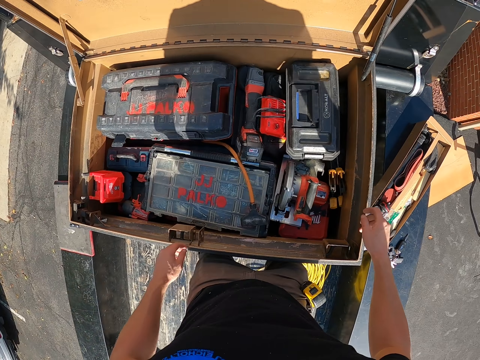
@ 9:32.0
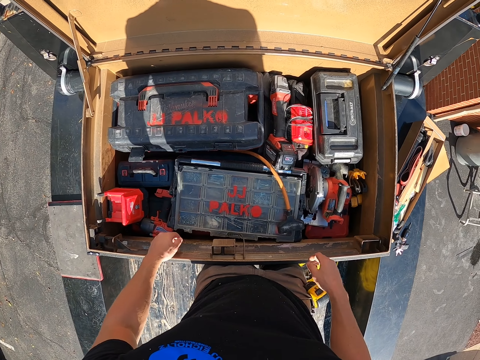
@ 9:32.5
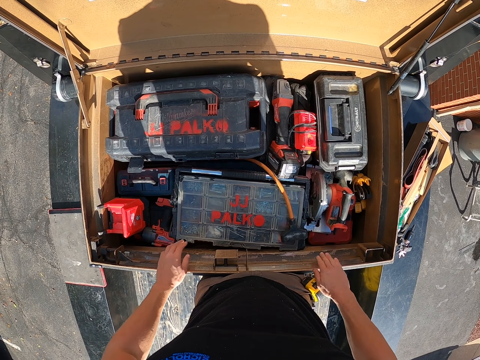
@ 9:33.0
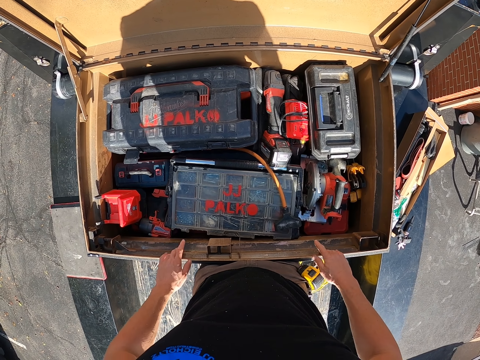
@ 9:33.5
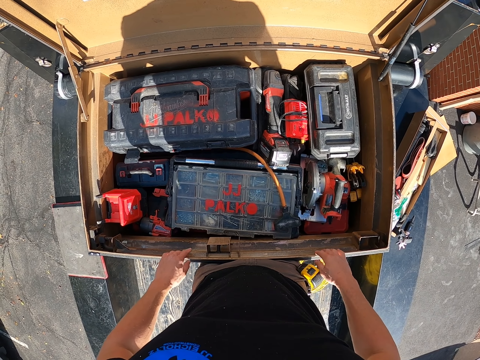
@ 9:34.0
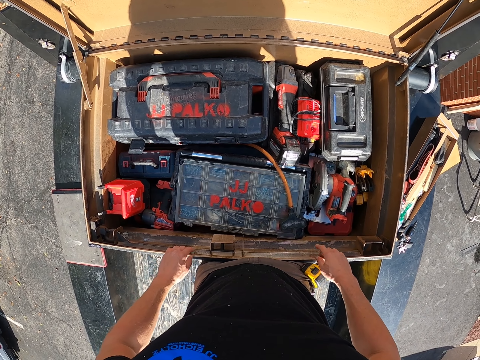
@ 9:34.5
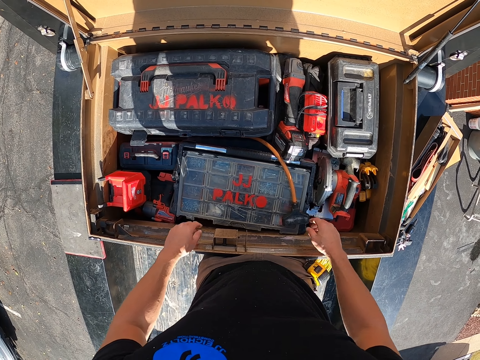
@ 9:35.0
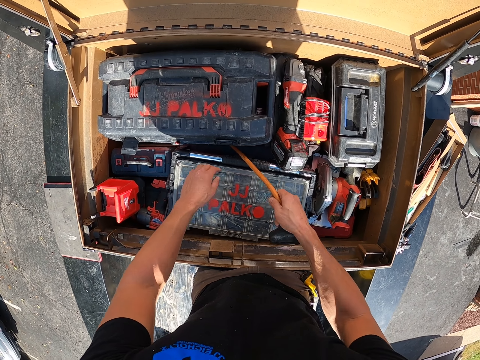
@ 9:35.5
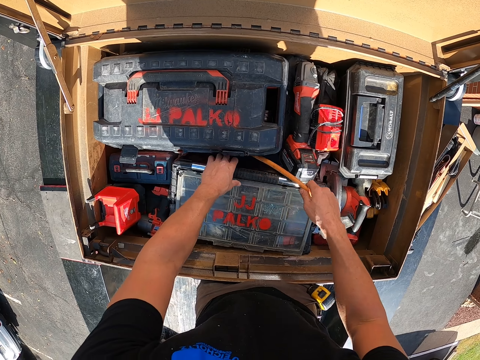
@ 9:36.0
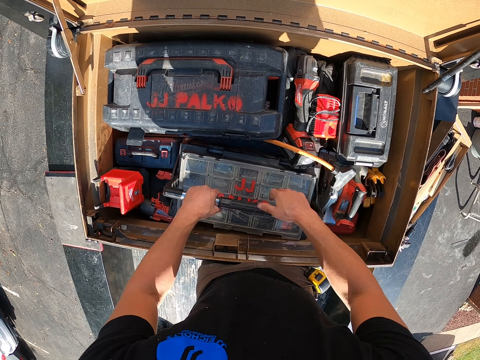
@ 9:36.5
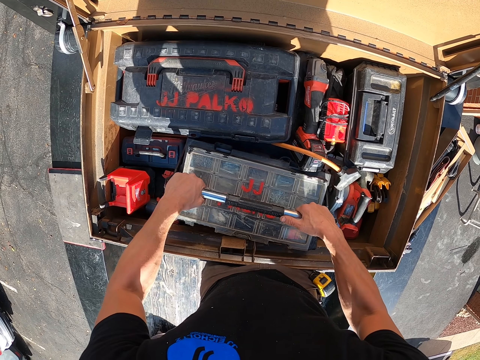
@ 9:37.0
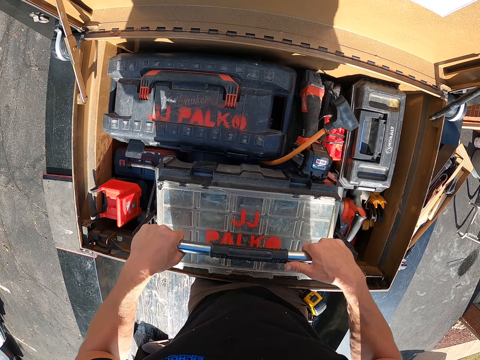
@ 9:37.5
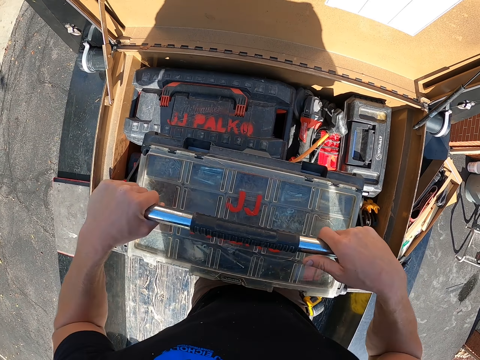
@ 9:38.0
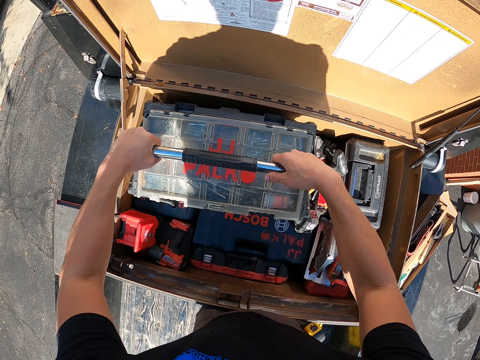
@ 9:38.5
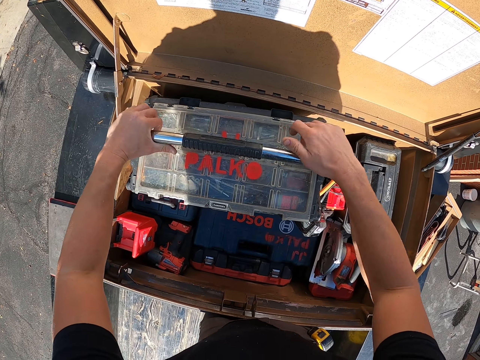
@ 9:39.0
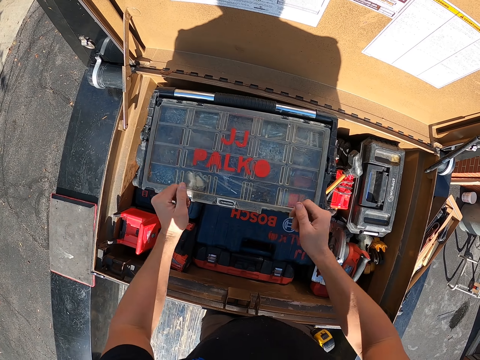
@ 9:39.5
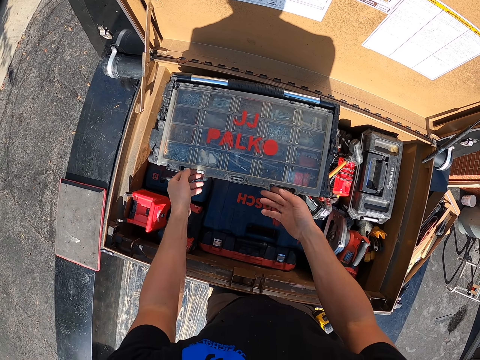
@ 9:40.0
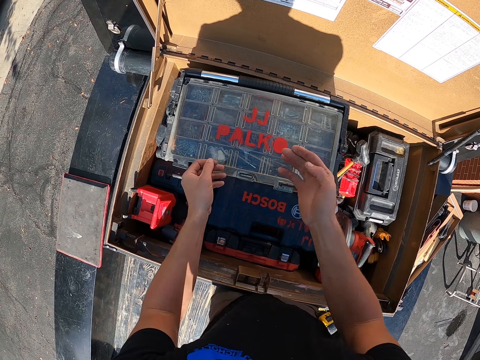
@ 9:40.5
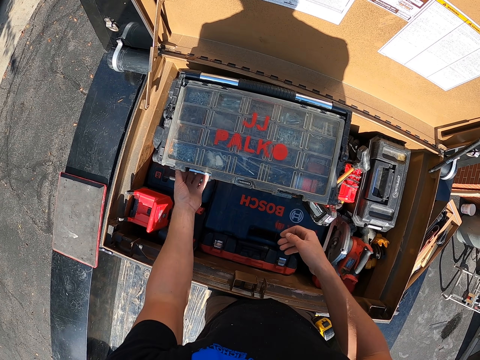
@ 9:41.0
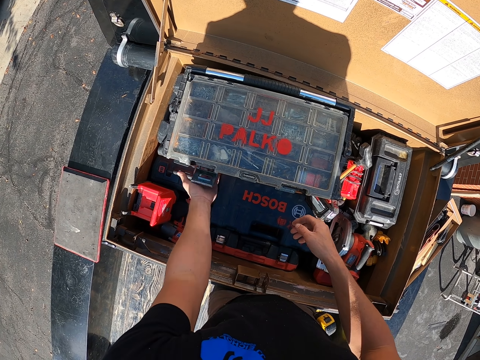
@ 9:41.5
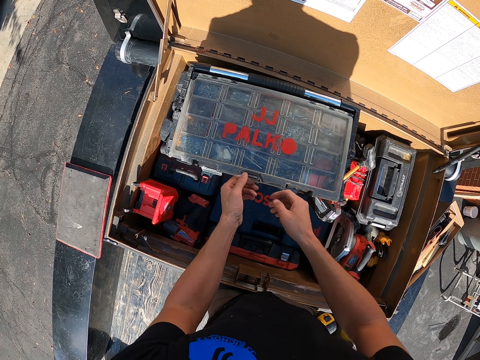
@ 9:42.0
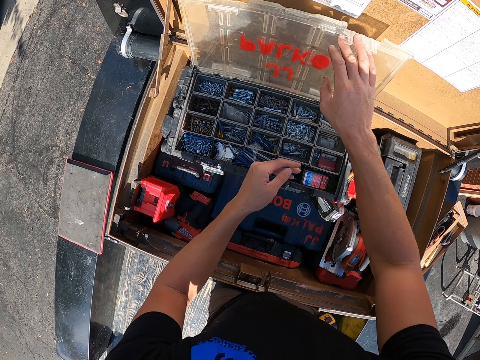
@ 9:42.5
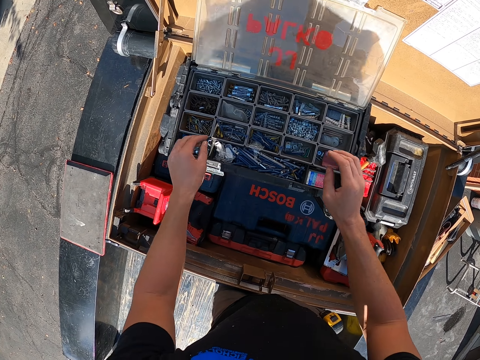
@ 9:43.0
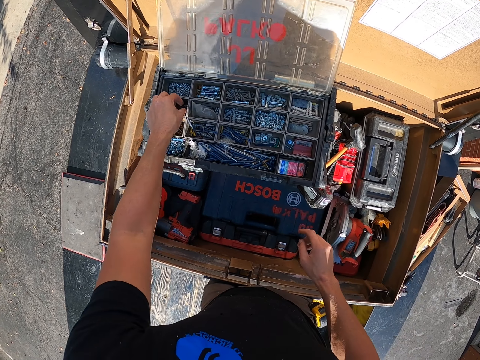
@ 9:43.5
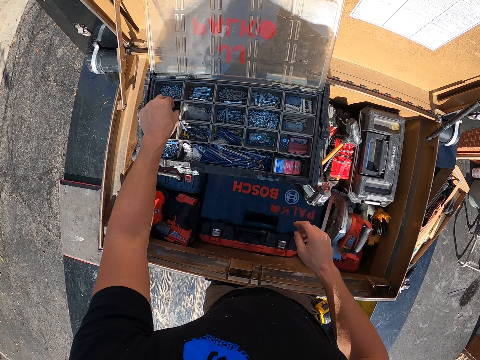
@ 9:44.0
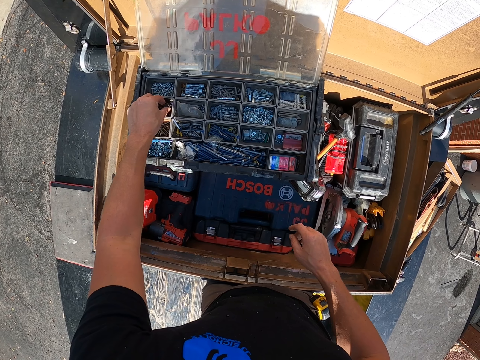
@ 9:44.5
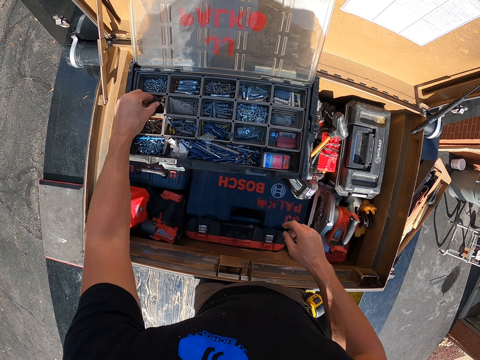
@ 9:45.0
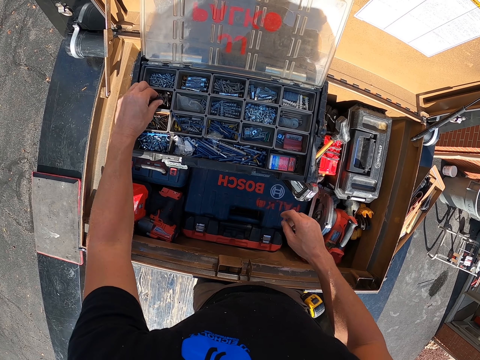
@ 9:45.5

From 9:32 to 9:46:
The camera wearer looks at the box. They tap the tool box with the hands, touch the tube with the right hand, pick the small tool box with both hands and put the tool box on the other box. They adjust the lock of the tool box. They adjust the lock of the tool box with the left hand. They open the tool box with the hands and pick the nails with the left hand.

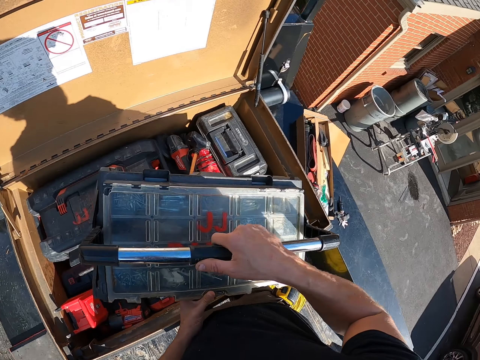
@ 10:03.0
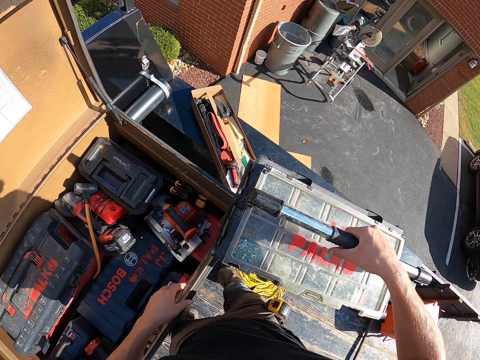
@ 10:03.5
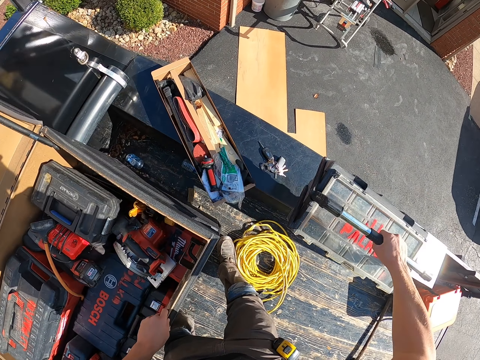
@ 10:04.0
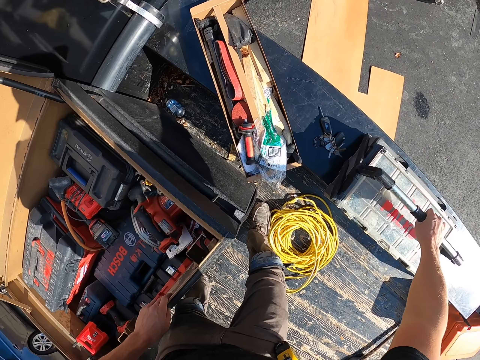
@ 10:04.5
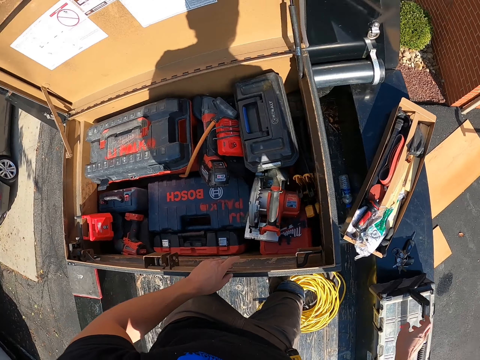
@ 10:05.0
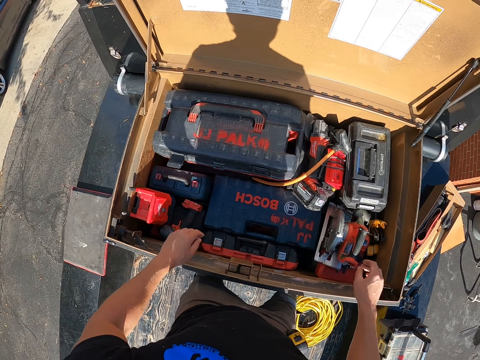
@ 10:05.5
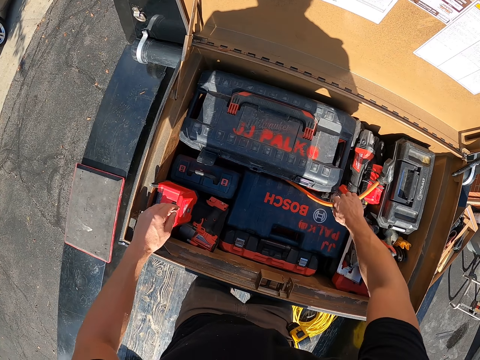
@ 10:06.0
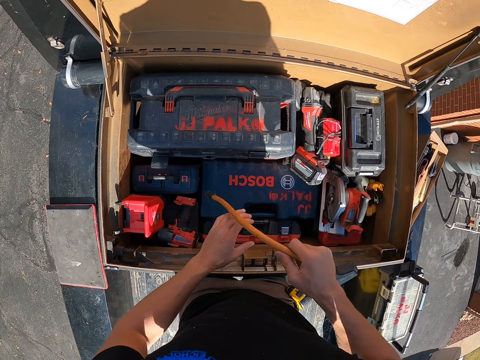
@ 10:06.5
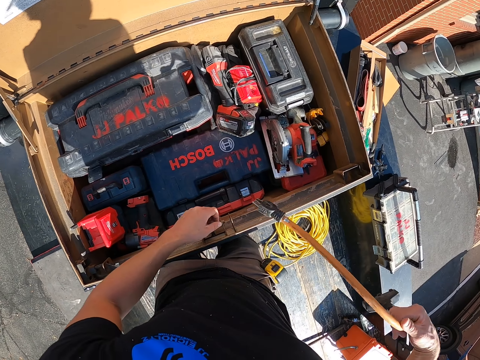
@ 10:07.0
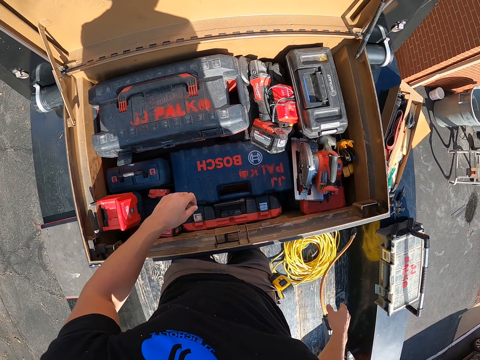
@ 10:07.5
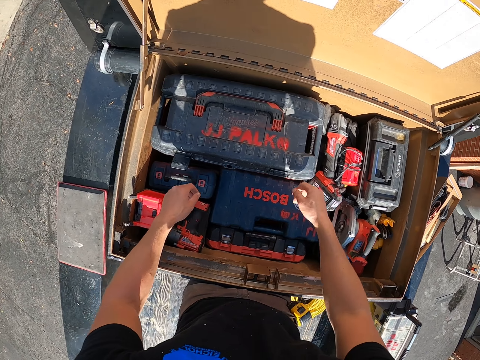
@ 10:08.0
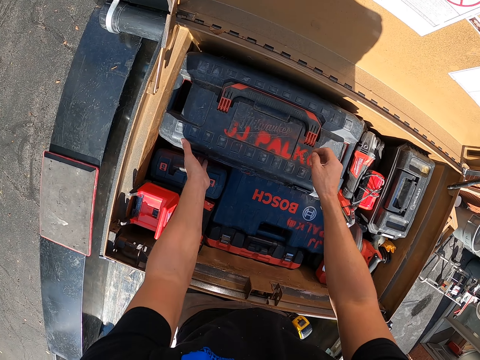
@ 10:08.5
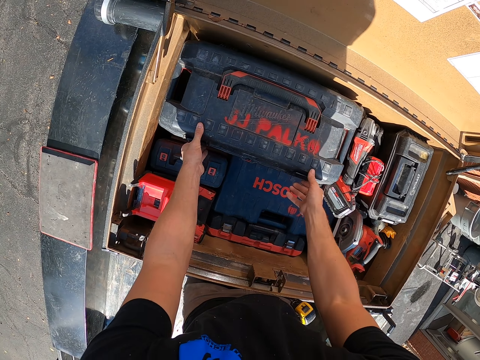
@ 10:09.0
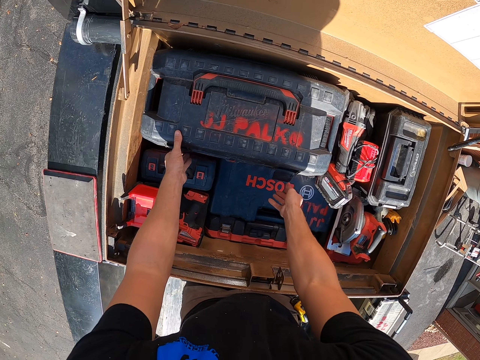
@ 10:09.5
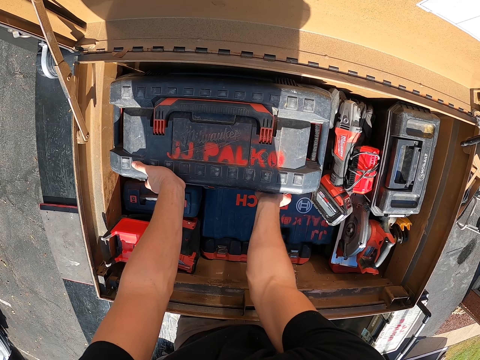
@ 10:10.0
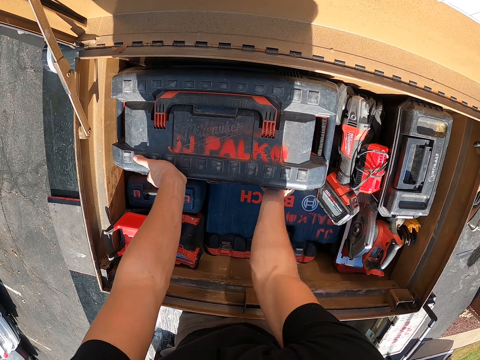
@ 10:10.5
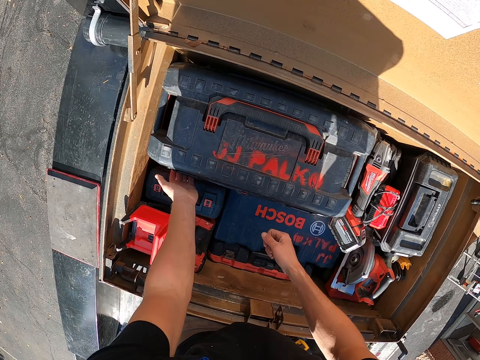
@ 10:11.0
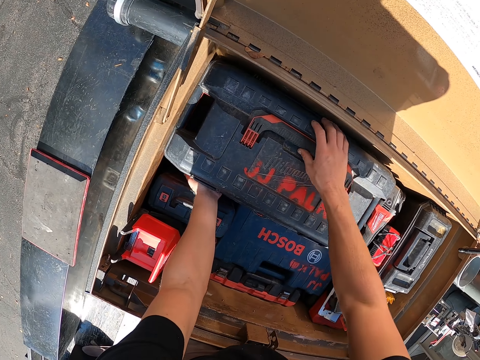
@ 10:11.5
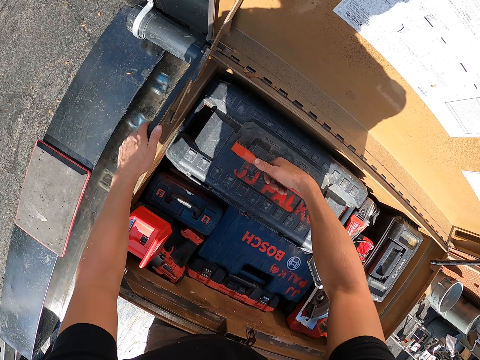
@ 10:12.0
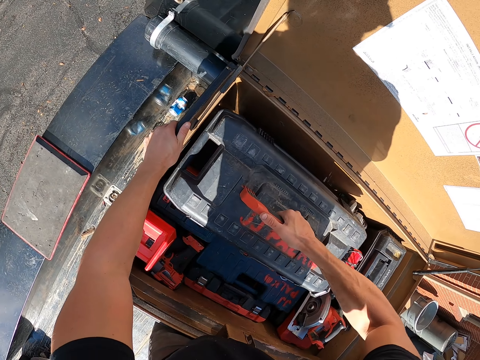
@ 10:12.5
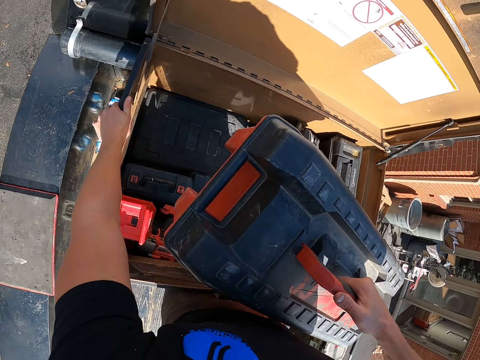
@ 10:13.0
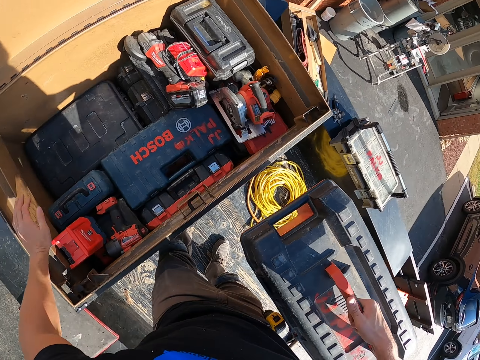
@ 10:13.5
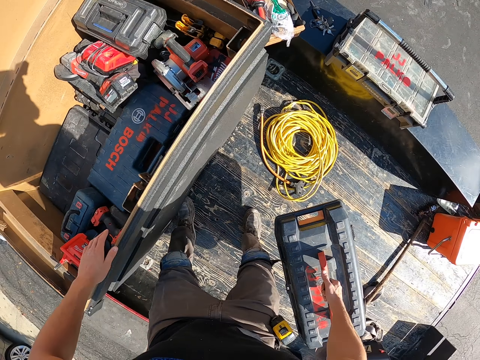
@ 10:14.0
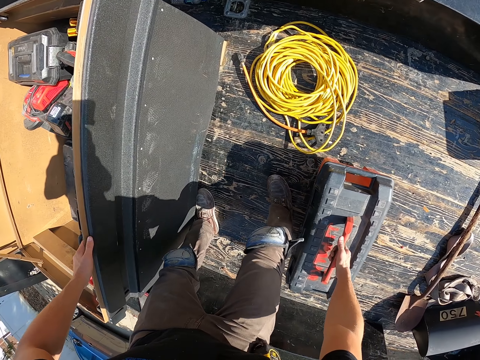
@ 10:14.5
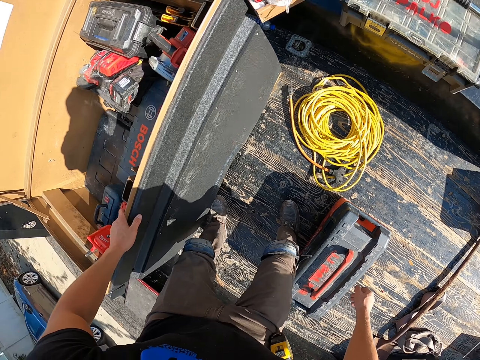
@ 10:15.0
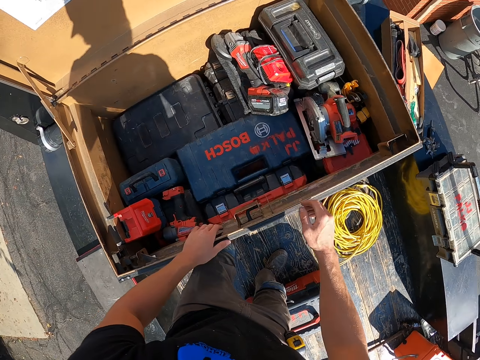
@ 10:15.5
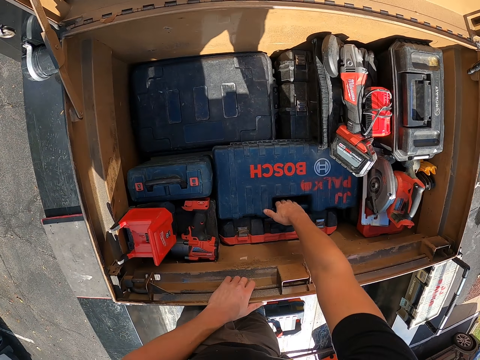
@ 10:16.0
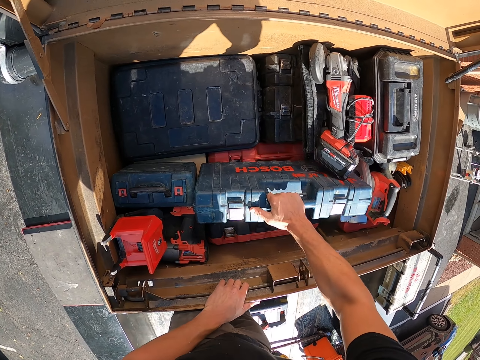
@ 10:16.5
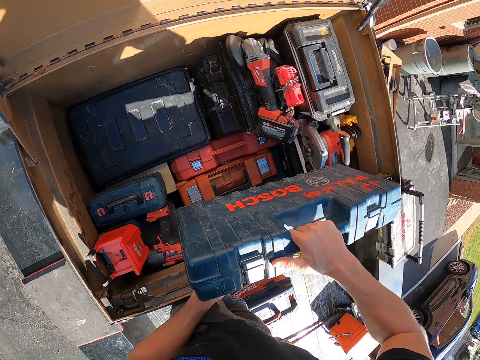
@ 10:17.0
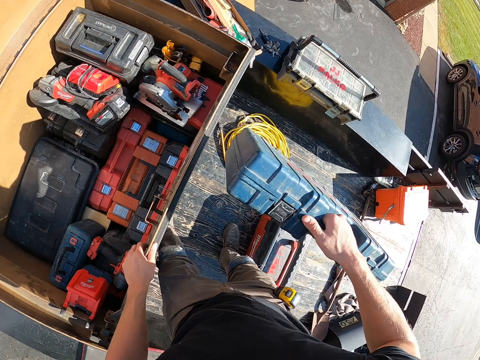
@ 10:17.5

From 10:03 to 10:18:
The camera wearer carries the tool box. They put the box on the metal bar, pick the tube with the right hand and drop the tube on the floor. They adjust the locks of the box with the hands and lift the handle of the box with the right hand. They pick the box with the right hand. They carry the tool box. They put the box on the floor with the right hand and pick the tool box with the hands.
